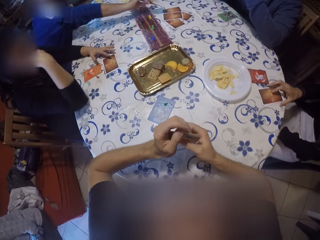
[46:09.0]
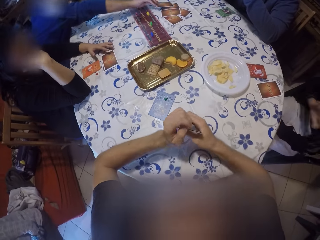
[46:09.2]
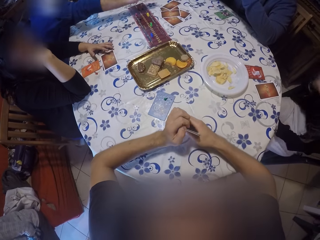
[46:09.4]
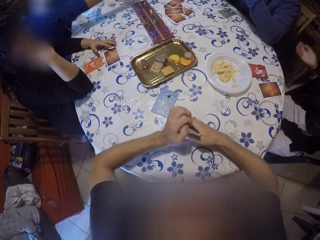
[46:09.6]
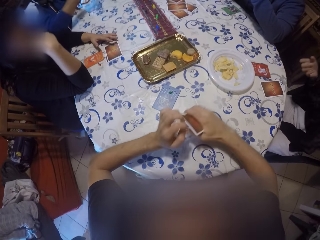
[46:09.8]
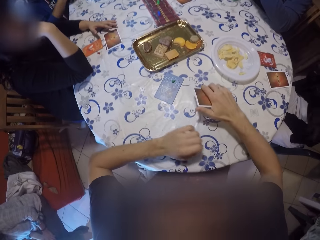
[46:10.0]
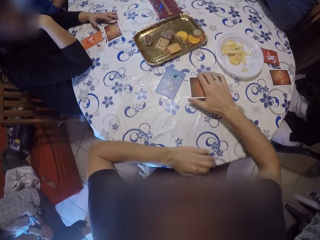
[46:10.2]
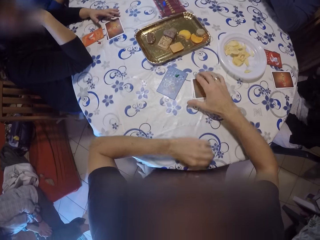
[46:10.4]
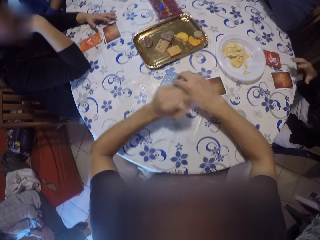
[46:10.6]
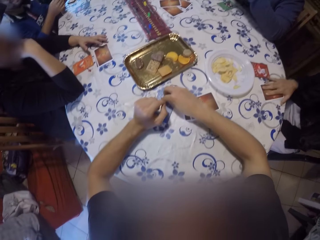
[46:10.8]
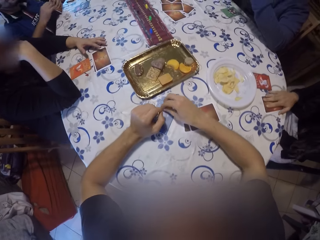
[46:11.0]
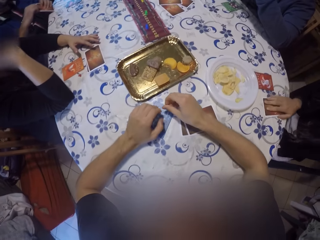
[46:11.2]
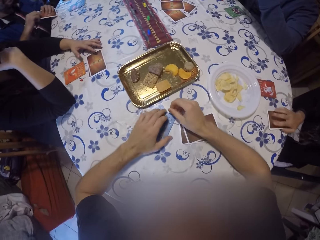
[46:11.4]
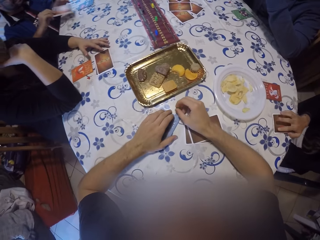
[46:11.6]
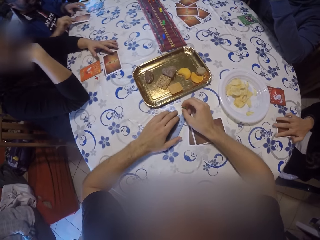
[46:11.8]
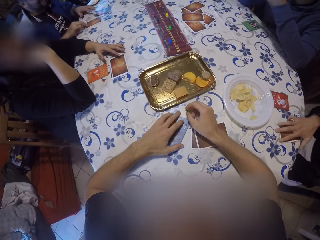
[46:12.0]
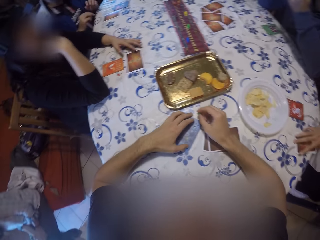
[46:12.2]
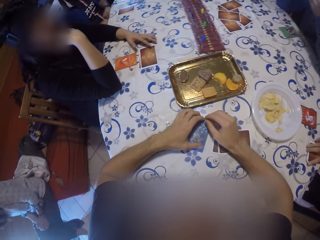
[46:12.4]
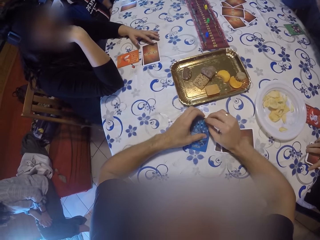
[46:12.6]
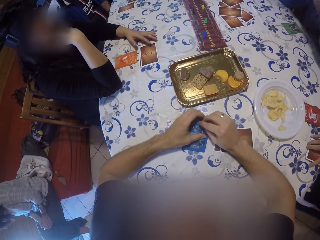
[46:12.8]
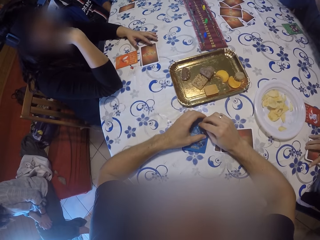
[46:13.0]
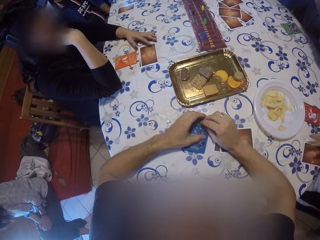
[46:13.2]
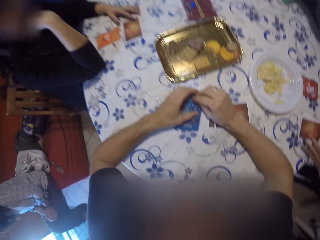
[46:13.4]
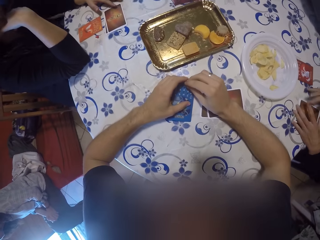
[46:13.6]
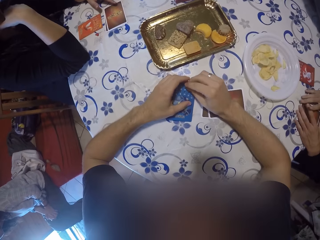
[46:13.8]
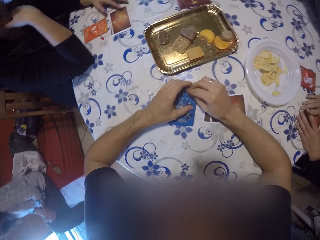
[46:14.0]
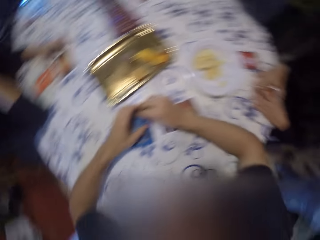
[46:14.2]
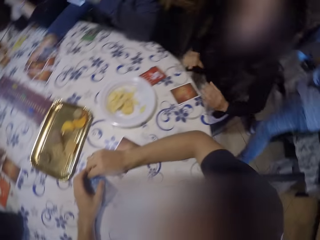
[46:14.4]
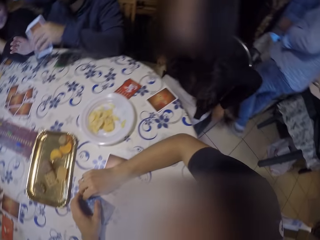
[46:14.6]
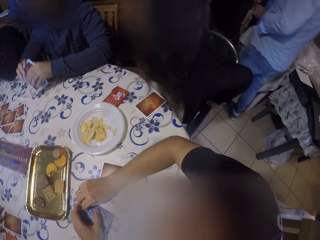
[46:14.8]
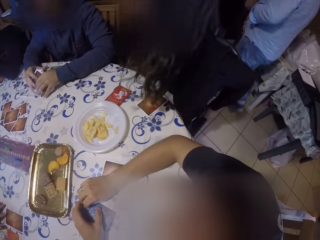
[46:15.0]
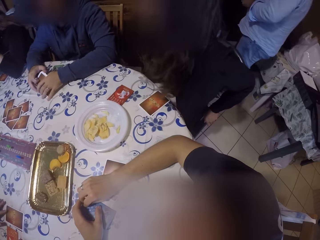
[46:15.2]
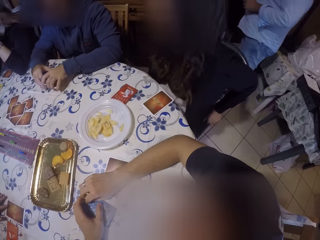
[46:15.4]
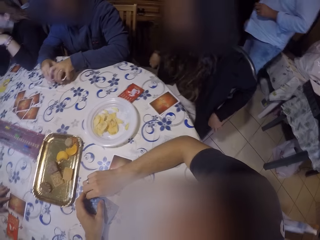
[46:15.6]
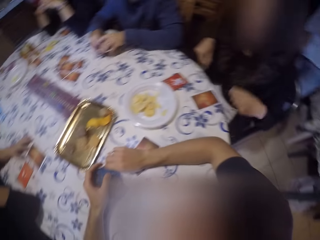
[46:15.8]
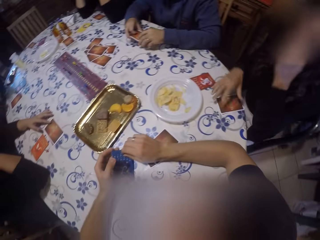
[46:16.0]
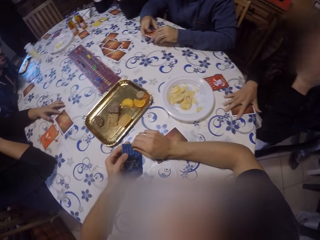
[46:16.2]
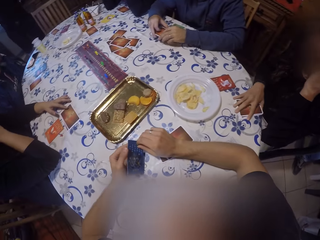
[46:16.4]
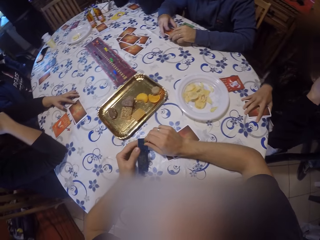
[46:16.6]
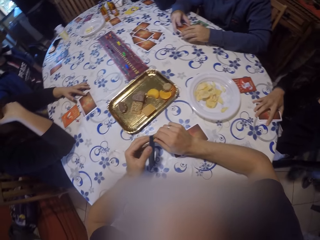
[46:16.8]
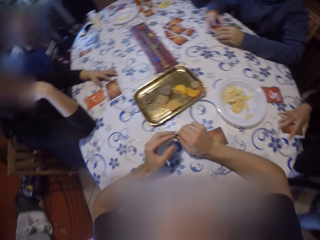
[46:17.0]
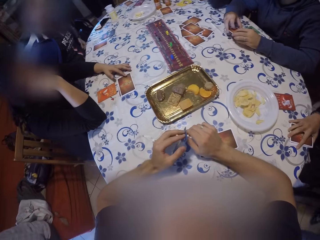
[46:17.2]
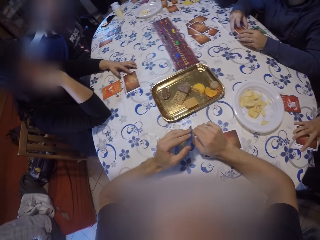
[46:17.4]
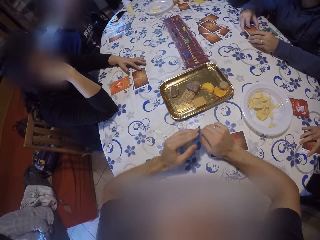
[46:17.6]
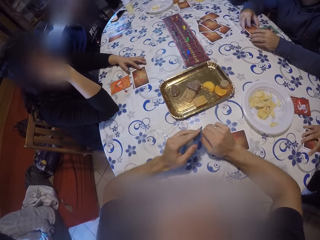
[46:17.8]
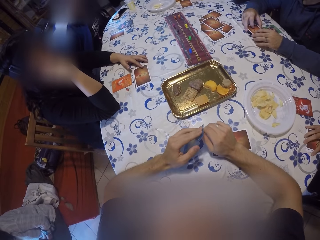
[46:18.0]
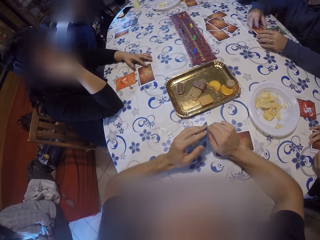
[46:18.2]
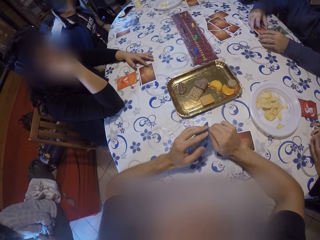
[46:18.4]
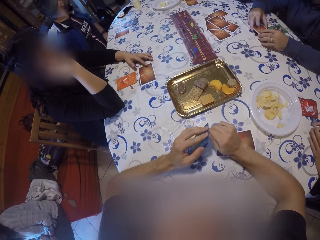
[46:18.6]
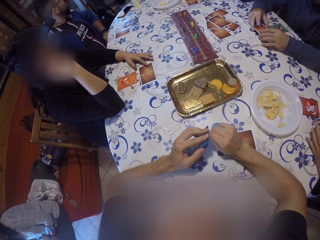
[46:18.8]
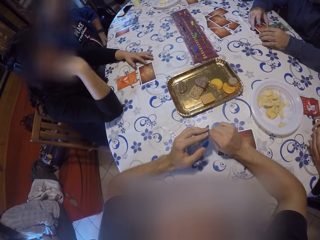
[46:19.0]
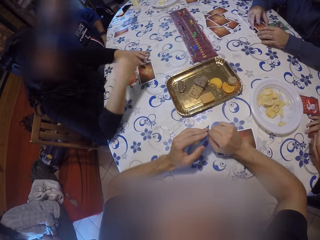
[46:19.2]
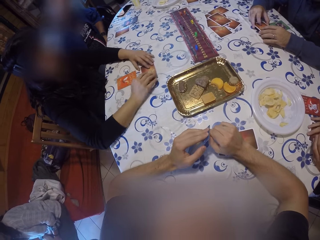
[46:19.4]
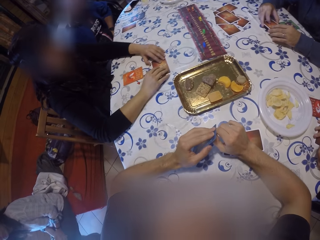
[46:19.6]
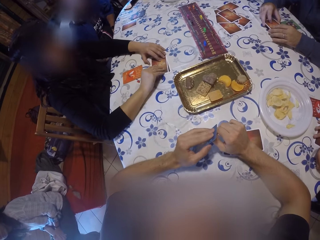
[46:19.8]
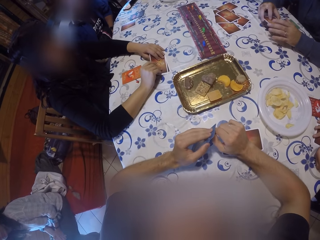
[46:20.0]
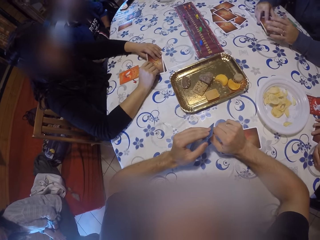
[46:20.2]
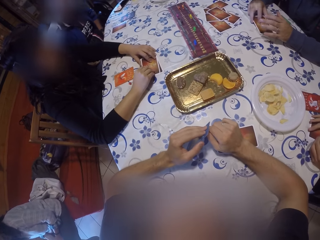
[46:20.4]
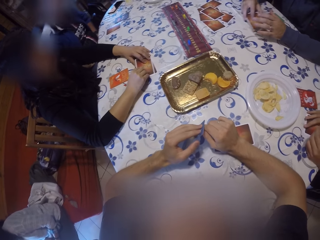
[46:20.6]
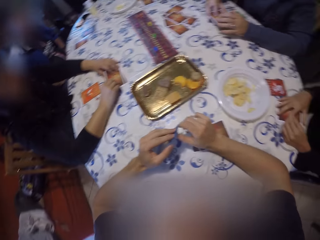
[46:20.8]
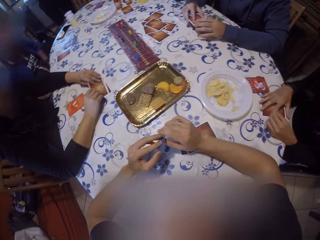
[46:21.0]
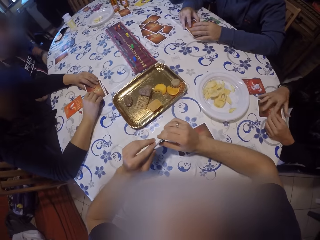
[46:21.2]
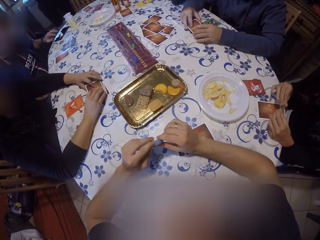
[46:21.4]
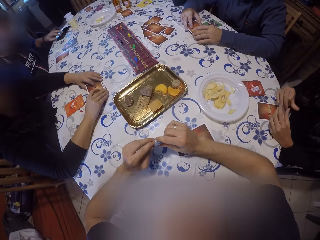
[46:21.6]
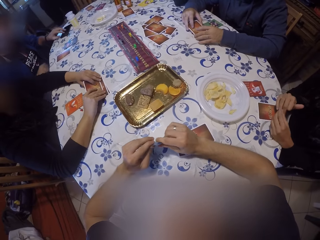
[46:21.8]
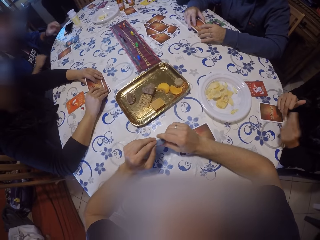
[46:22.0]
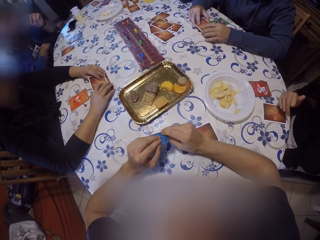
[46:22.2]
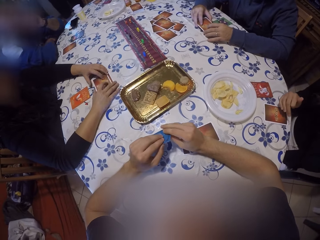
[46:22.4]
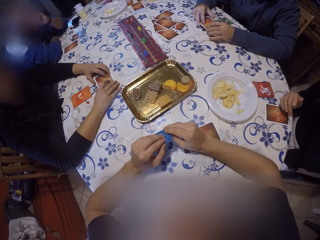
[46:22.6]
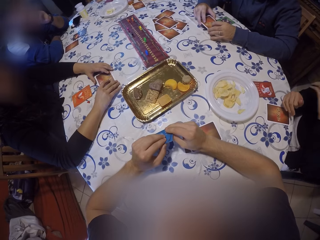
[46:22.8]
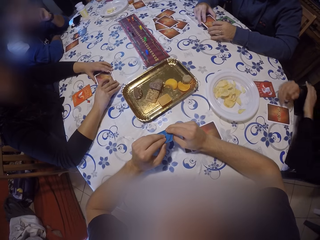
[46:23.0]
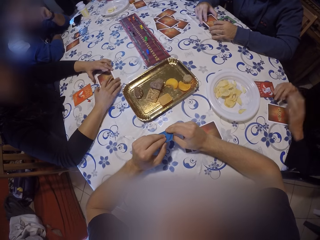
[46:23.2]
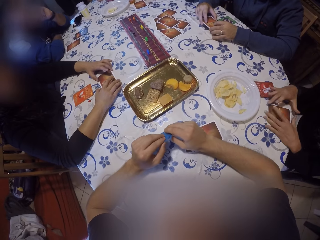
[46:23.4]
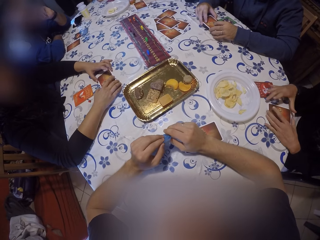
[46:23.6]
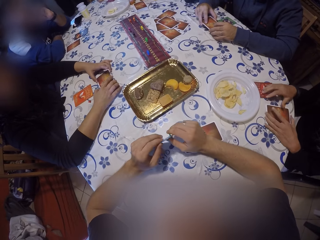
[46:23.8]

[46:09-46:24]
The camera wearer arranges some cards with both hands. A man places a card on the table with his right hand and plays a poker game. A person touches their face. Another man gestures. The camera wearer places the cards on the table. The other man holds the poker cards on the table. The camera wearer holds the cards with his right hand. He places both hands on the table. He holds the cards with his right hand. The first man places the card on the table with his right hand. The camera wearer holds a poker card. The other man puts the poker cards on the table. The other man holds the cards with both hands. A third man holds some cards with his left hand. The other man stands up from his chair, holds his chair with both hands, and adjusts his chair. Another person walks around. The other man pushes the chair. The third man holds the cards with both hands. The other man sits on his chair. The camera wearer picks a card from the table with both hands. The other man adjusts the cards on the table with his right hand. The other man holds the poker cards. The first man sits well. A woman adjusts the cards on the table with both hands. The first person holds the poker cards with both hands. The third man hits the cards on the table with his right hand. The first person arranges the poker cards. The first man adjusts a phone on the table with his left hand. The third man holds the cards with both hands. The other man raises a hand. The other man adjusts the cards with his left hand.

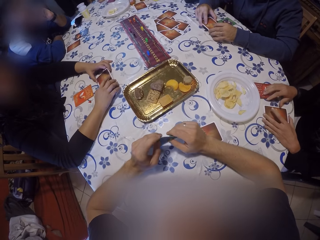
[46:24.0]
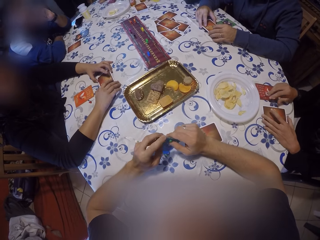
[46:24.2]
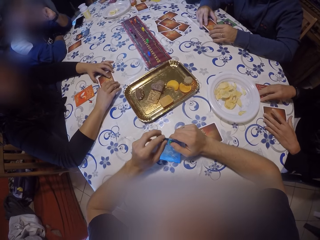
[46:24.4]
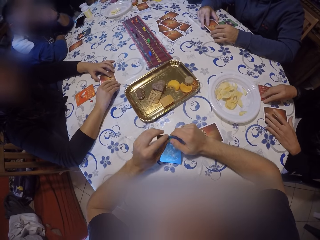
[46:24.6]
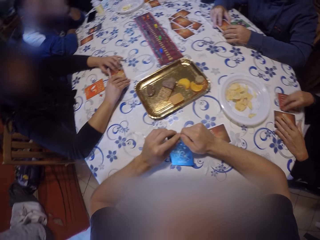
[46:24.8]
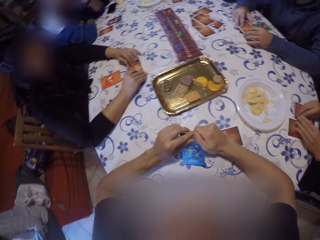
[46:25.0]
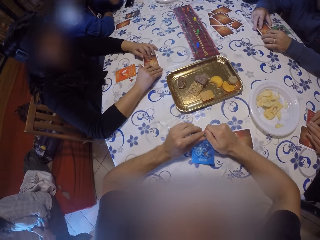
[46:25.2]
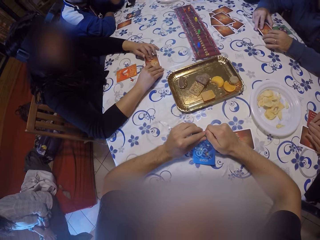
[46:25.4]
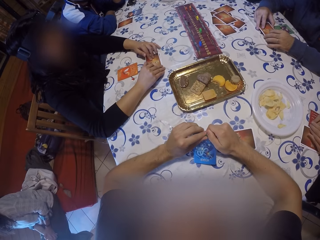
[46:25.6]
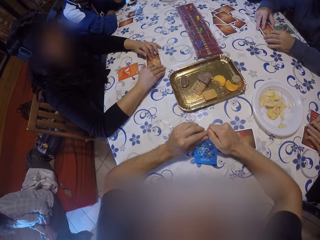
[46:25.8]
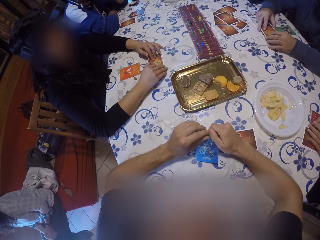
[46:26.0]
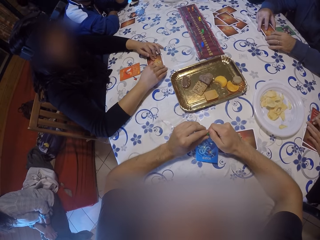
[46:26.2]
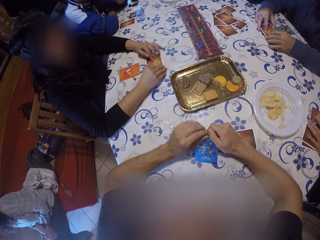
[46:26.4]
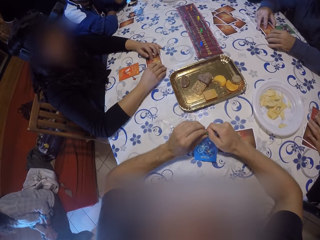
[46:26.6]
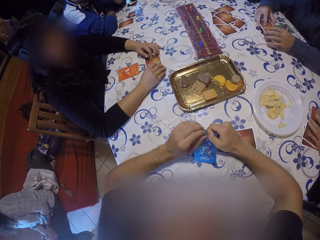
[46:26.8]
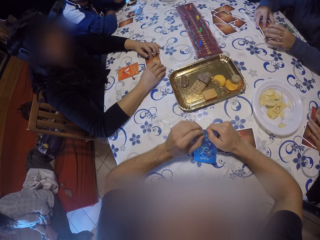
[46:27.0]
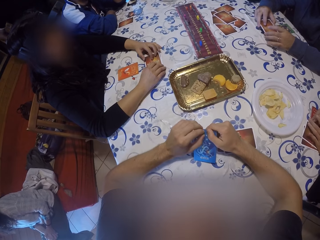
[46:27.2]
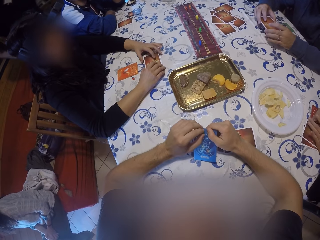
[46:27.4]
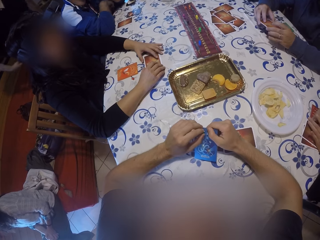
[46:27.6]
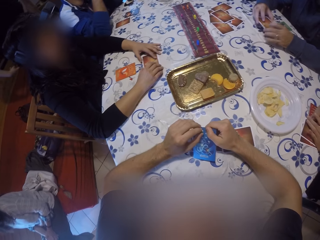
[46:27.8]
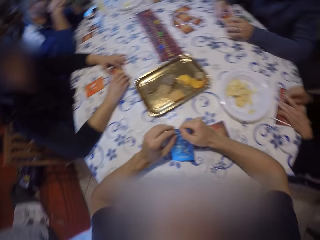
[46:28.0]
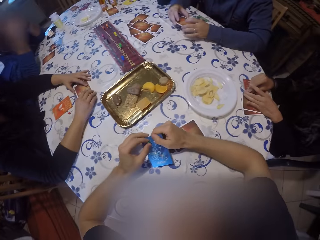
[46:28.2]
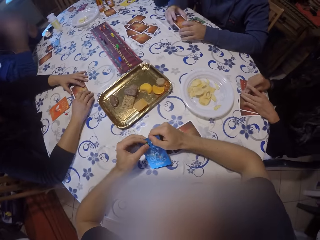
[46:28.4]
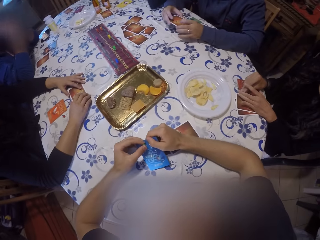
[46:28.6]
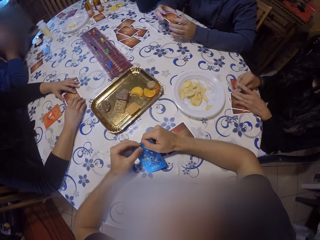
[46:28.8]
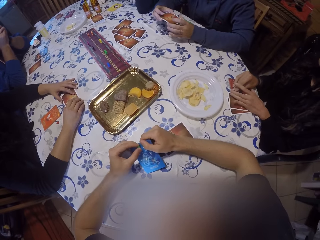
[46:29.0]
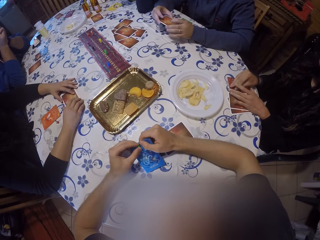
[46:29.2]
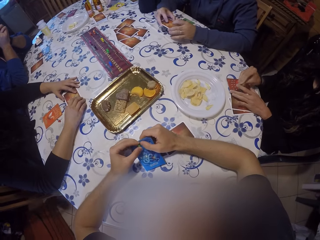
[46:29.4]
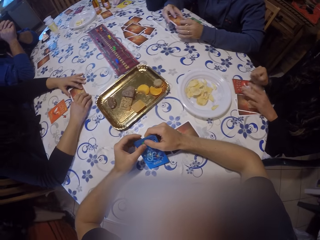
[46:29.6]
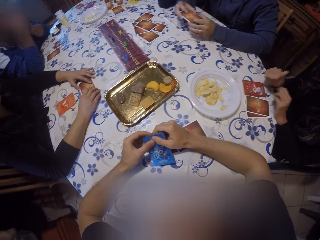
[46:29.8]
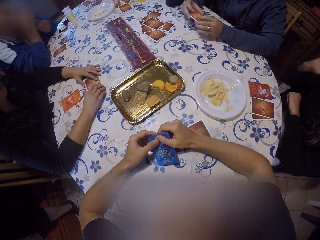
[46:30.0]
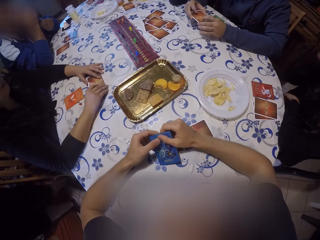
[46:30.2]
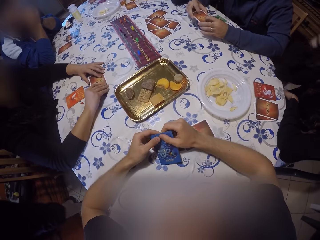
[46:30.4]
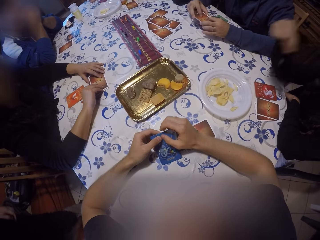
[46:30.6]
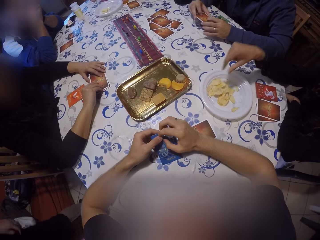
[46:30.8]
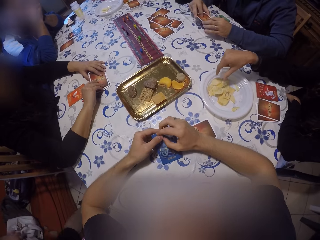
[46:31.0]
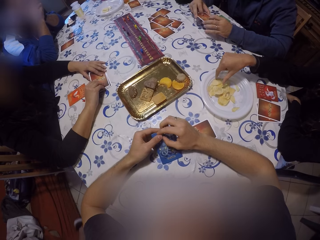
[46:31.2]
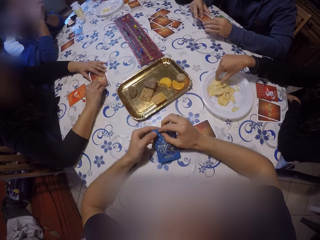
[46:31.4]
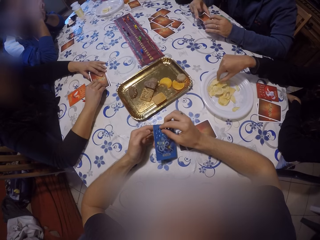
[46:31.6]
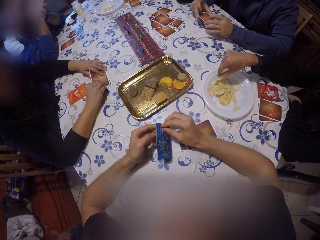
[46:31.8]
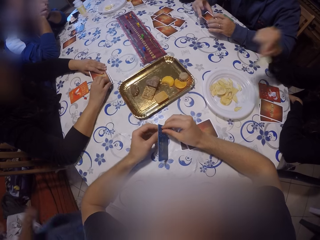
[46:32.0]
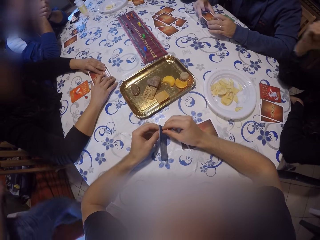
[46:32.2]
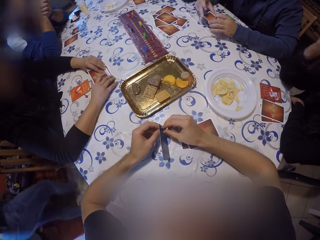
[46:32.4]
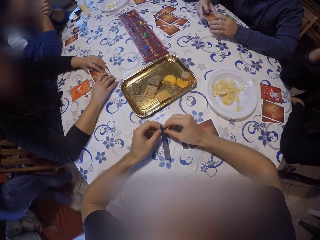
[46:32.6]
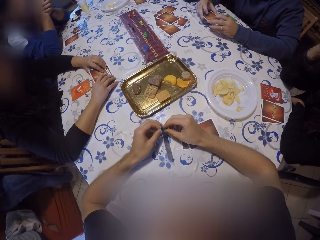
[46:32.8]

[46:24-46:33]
The man holds the poker cards with both hands. The man adjusts a card on the table with his right hand. The man arranges the poker cards. A person arranges poker cards. The man picks a cookie or crisps from a plate on the table with his right hand. The man puts the cookie in his mouth with his right hand. The man takes a bite of the crisps.
